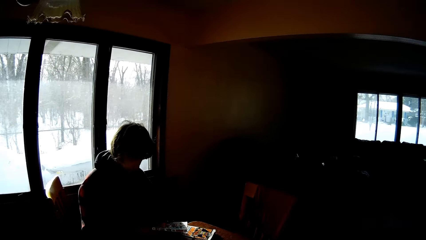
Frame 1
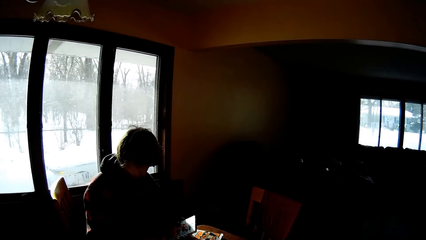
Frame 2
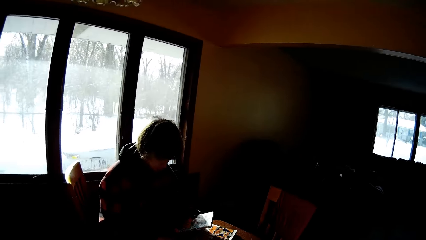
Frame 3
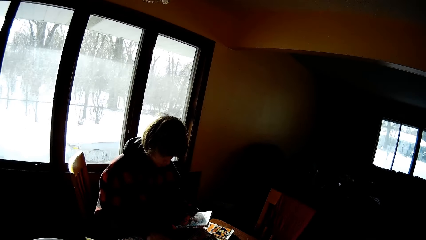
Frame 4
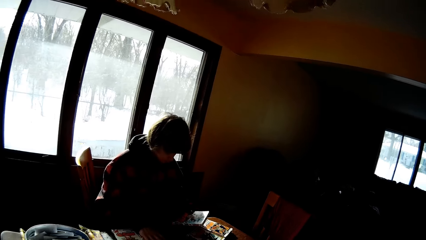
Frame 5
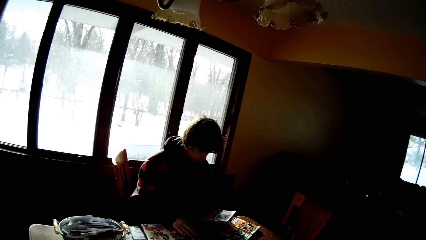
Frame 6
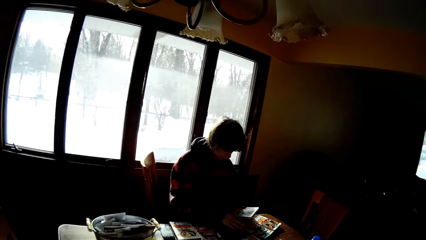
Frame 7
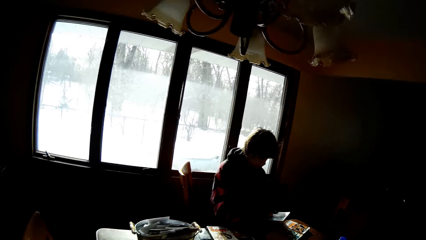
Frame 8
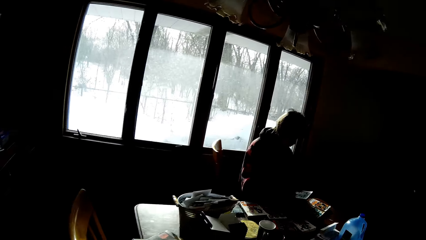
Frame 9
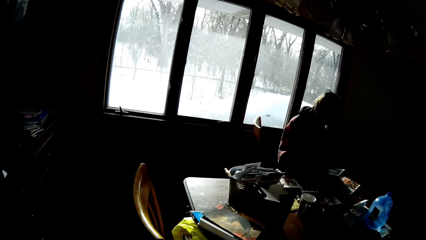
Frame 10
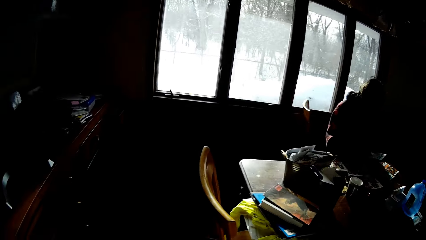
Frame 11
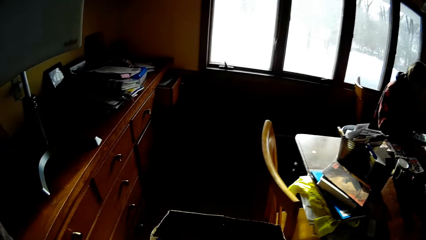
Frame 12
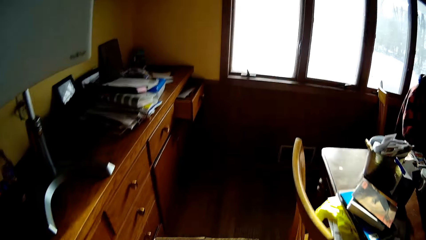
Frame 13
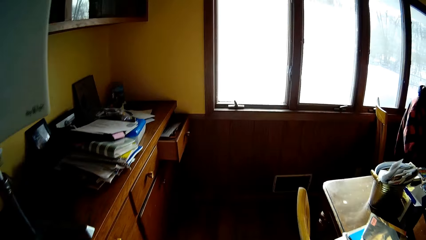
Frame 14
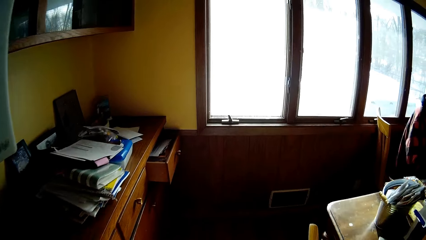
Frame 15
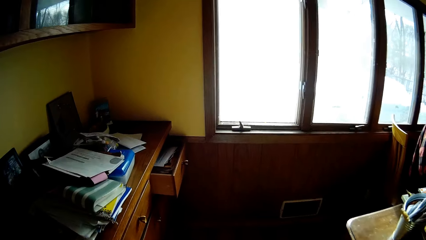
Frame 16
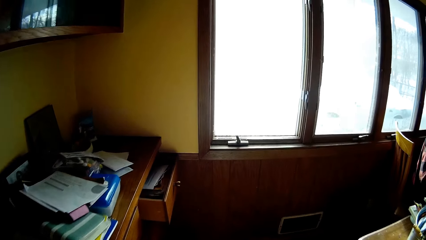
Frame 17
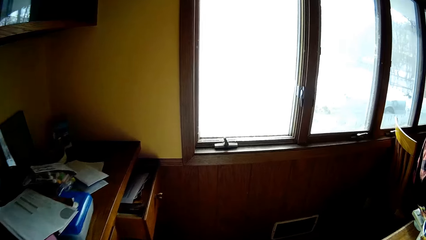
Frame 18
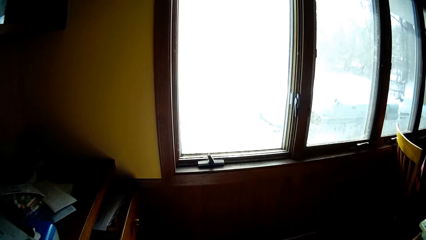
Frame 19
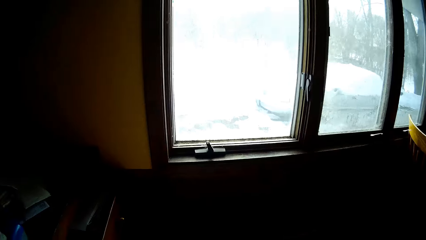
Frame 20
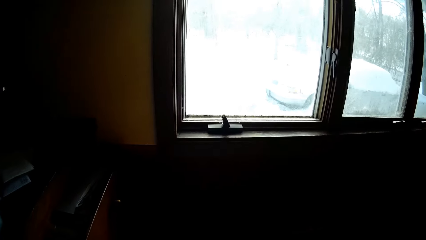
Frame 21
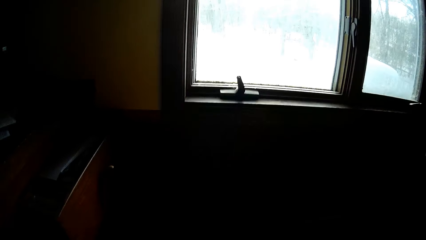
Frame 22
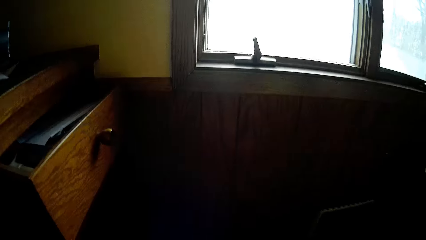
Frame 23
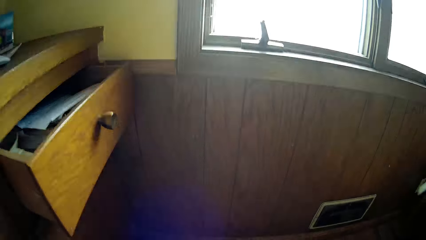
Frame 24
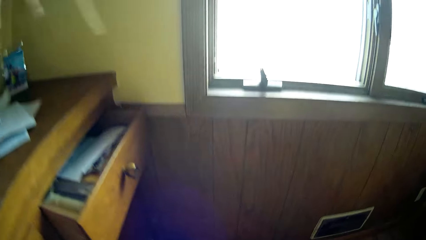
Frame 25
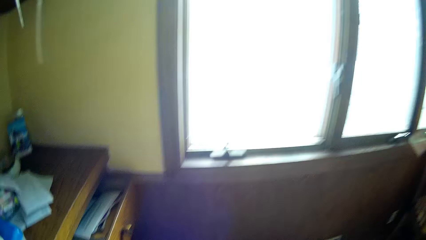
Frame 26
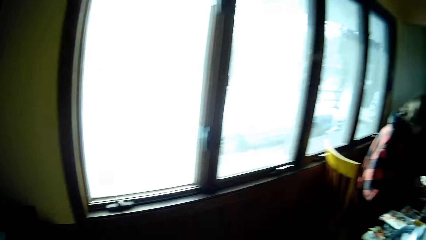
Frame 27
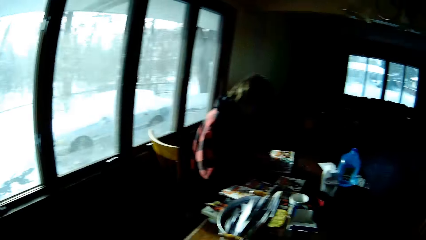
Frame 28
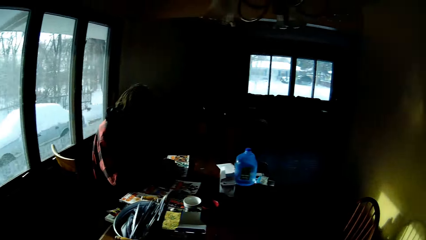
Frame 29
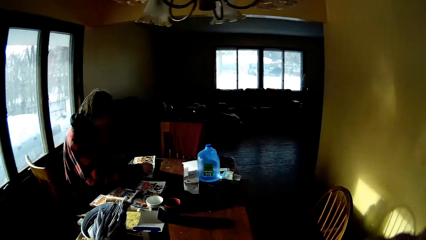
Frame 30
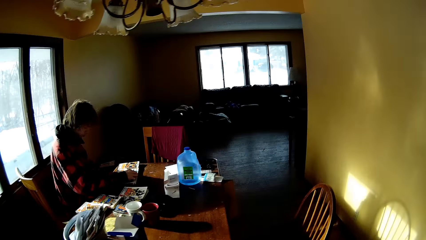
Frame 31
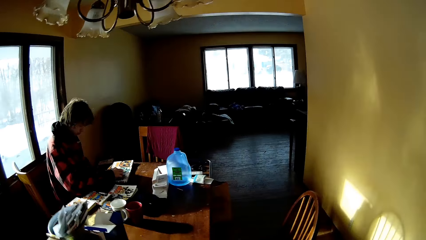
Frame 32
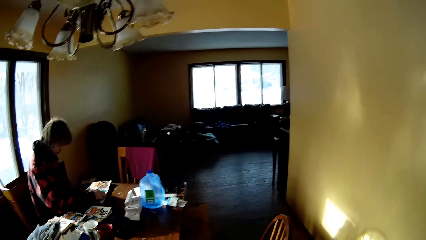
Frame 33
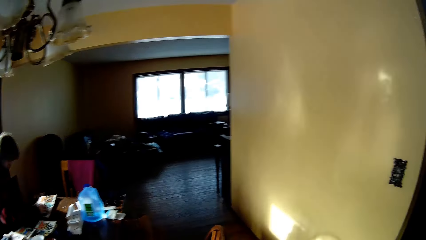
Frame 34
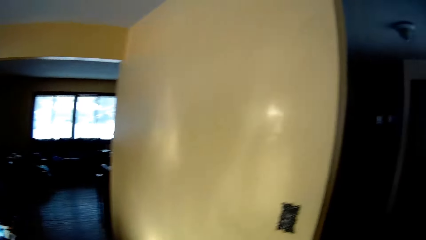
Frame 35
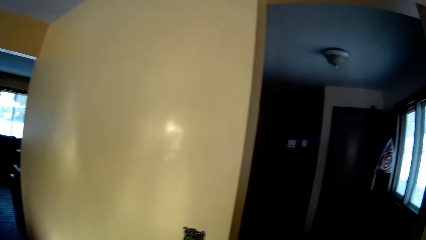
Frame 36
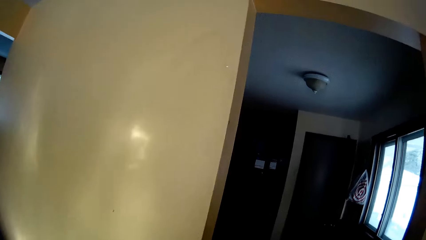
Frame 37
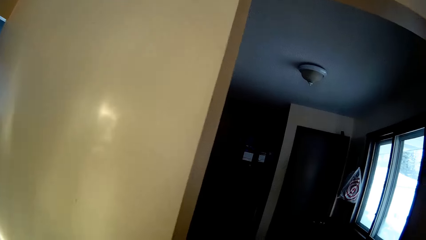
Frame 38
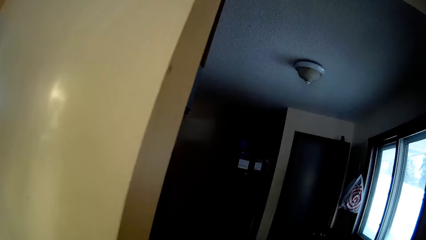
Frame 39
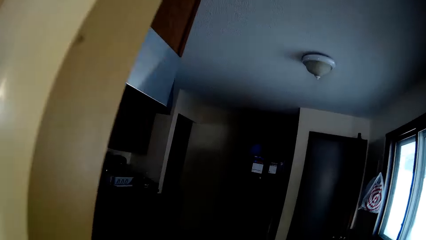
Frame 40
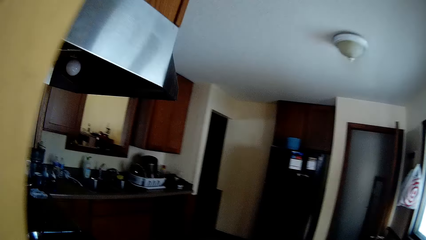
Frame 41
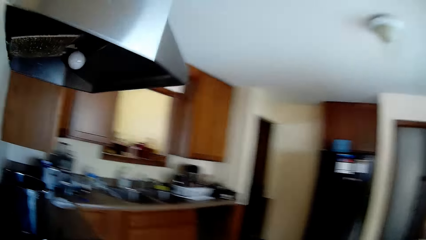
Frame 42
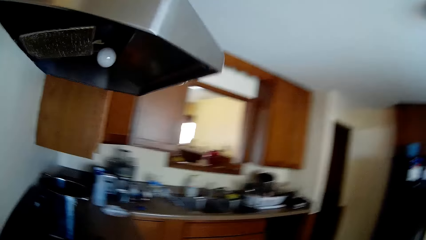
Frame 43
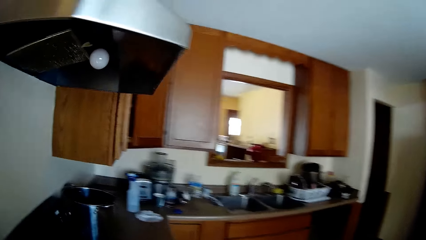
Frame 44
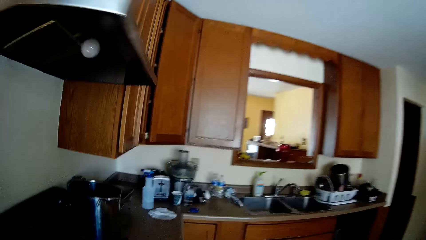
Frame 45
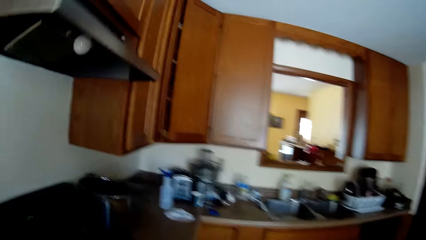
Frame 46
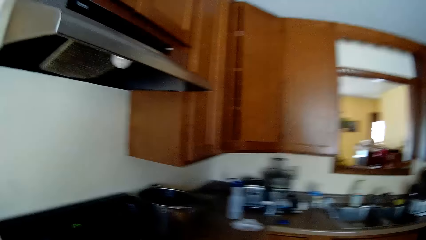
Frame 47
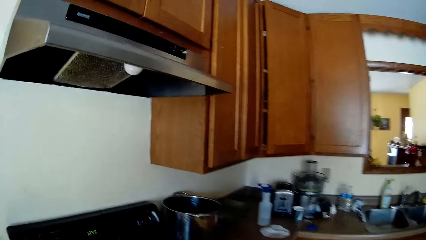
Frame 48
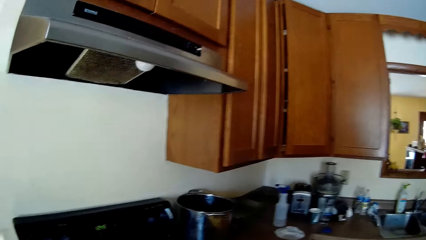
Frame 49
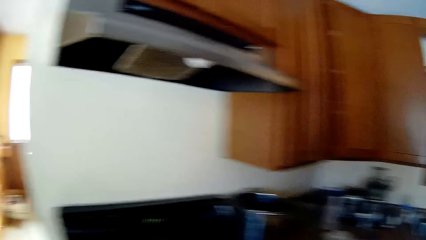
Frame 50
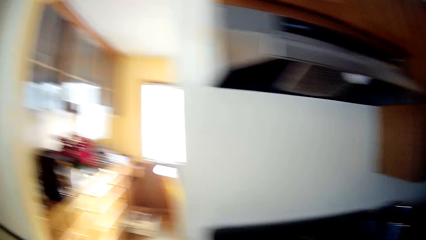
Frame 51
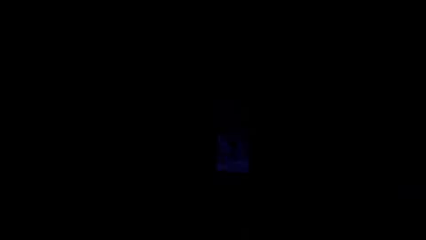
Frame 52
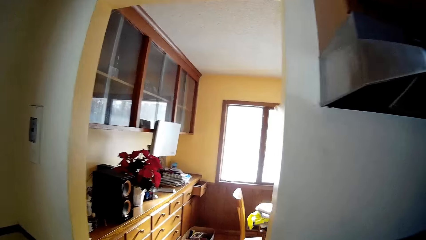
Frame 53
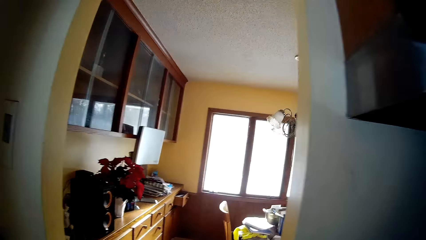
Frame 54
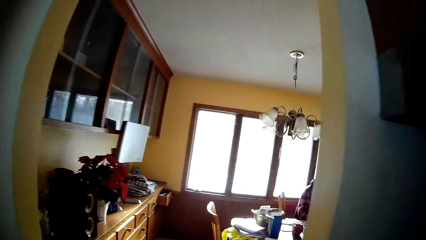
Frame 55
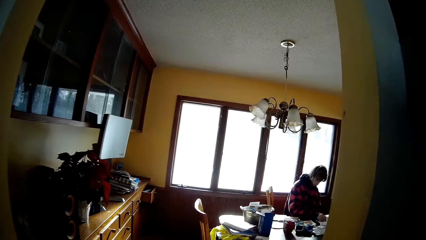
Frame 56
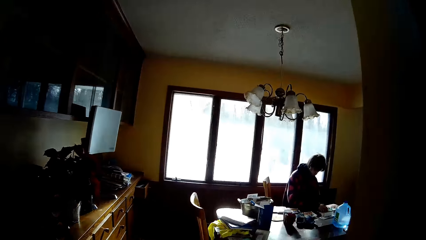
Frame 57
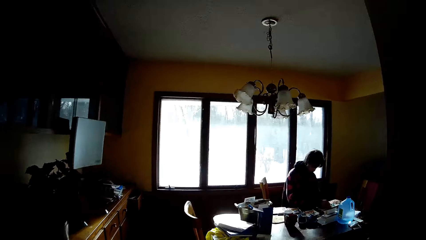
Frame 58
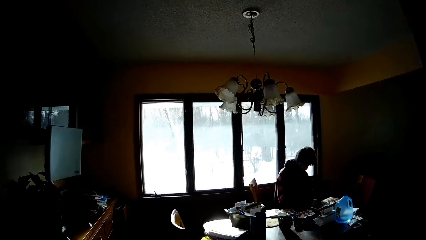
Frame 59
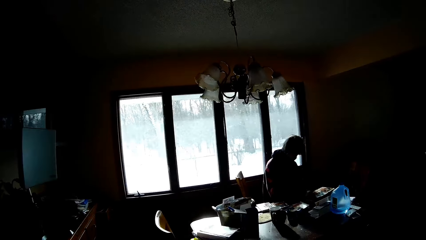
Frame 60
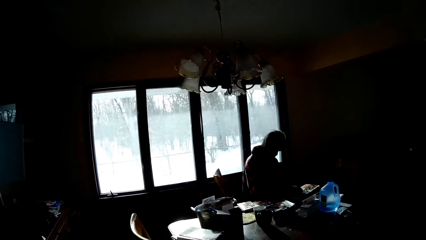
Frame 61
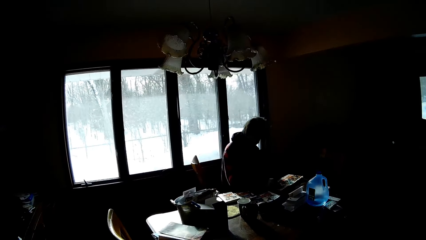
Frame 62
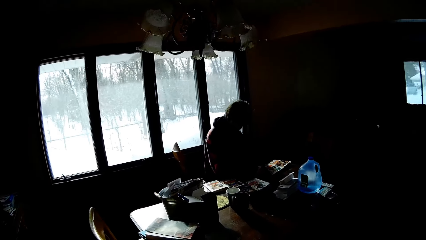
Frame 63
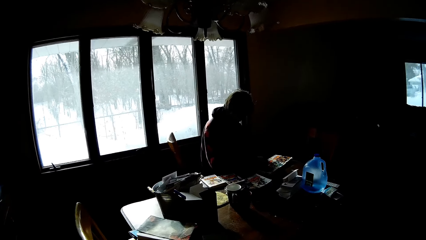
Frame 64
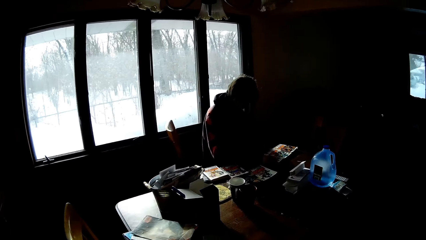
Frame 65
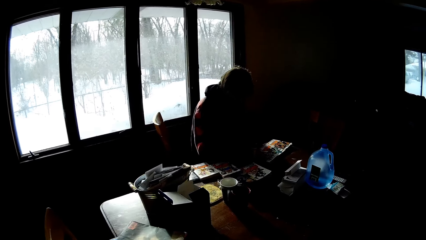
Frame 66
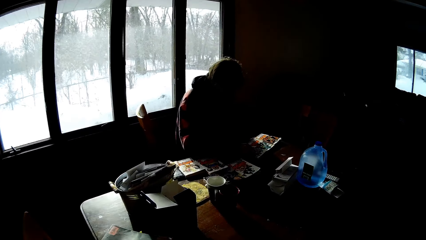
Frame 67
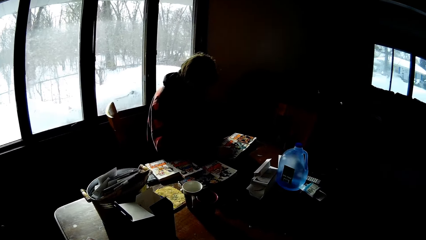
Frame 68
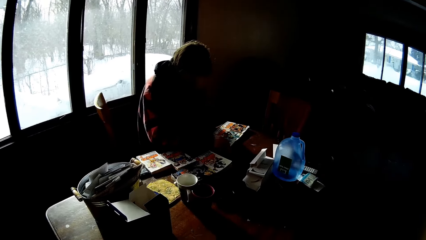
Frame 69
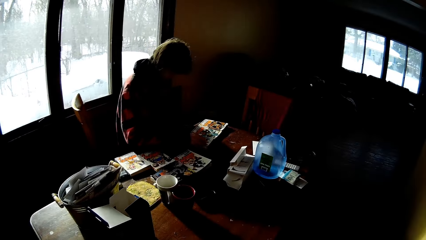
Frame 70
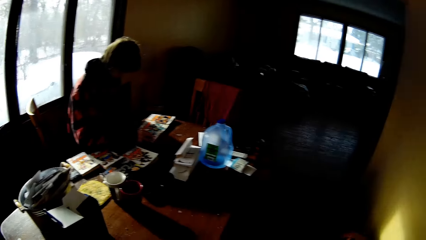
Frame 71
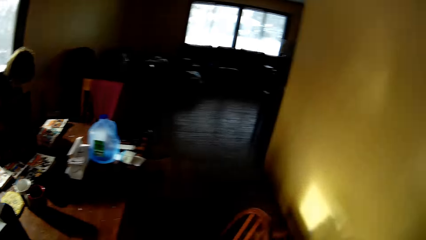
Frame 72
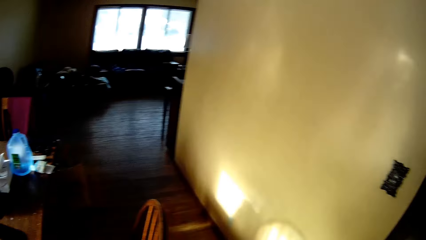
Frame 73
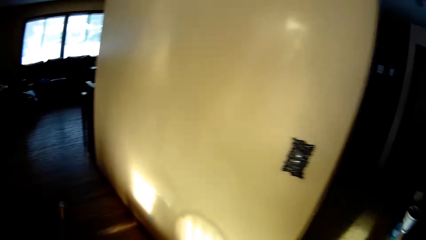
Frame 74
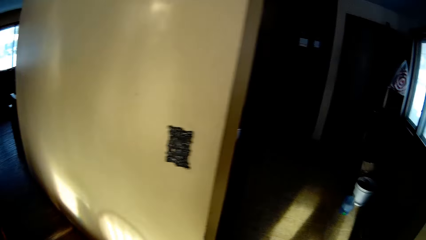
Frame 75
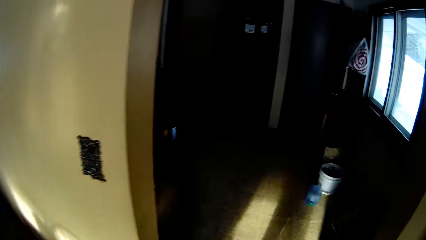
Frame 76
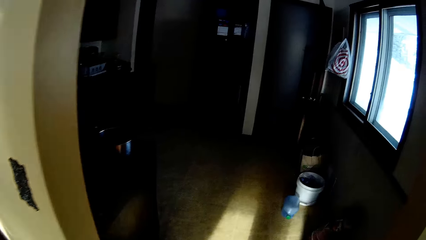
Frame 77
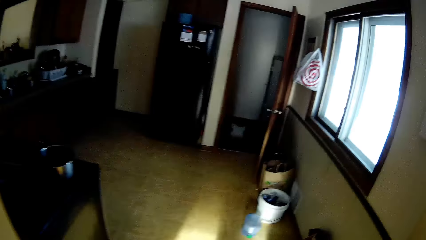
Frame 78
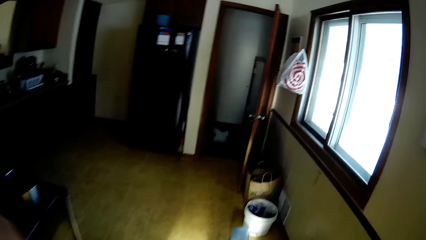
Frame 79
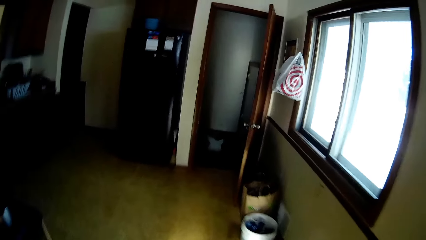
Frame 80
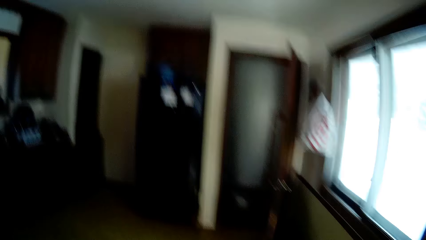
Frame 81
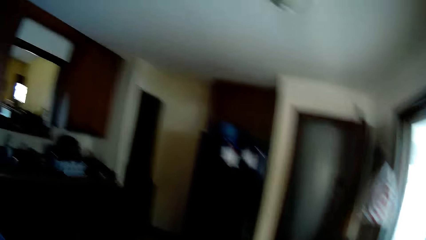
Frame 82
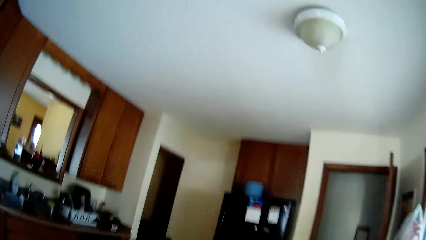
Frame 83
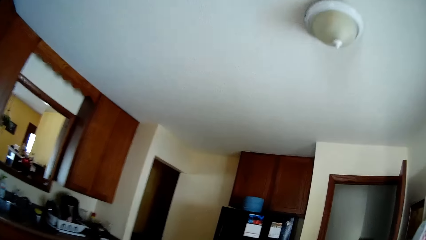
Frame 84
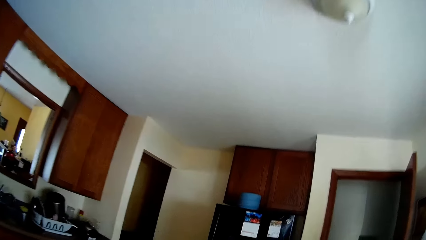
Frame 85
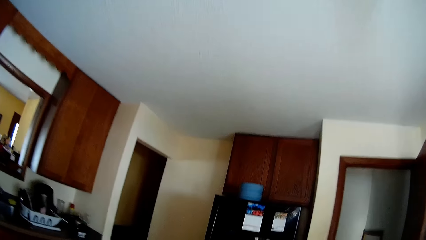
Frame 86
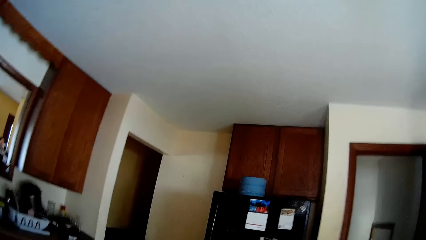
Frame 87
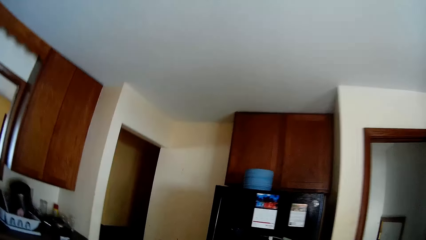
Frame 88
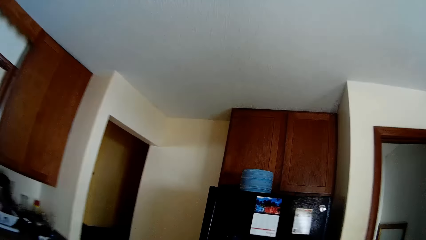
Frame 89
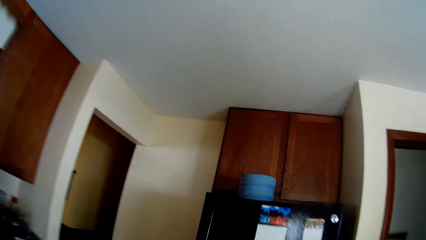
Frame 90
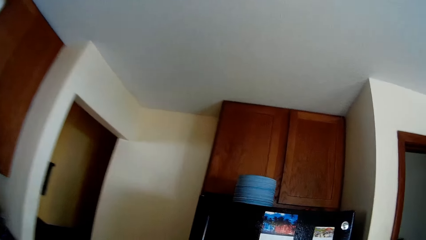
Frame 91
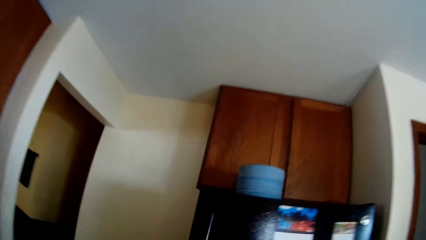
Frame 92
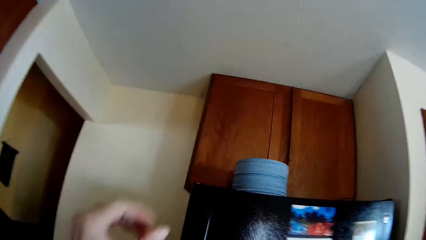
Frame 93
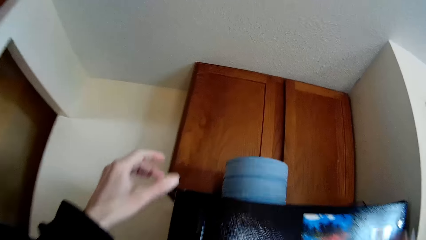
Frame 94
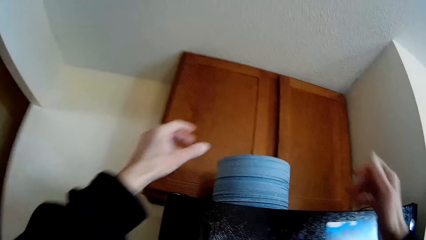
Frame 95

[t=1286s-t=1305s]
A man looks at a book. The man moves the books. The camera wearer moves around. The man paints in a book. The camera wearer moves around.
